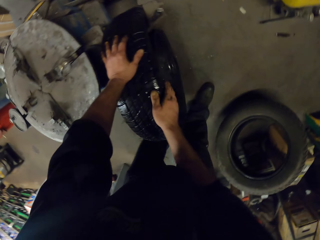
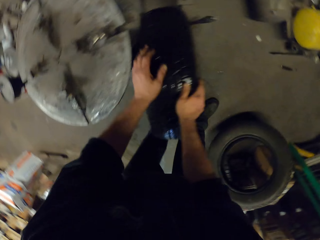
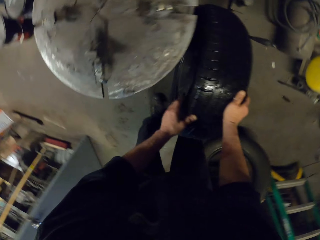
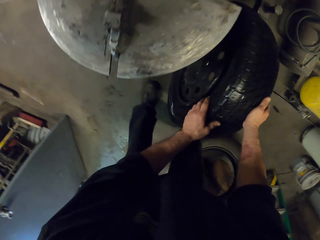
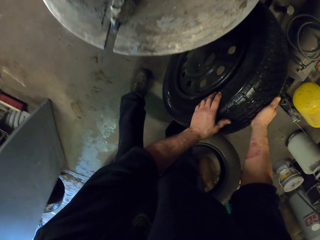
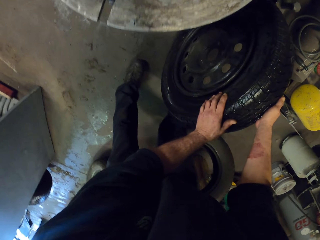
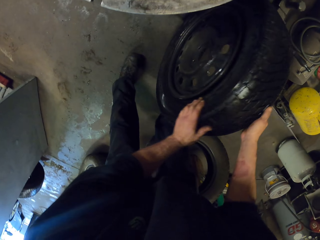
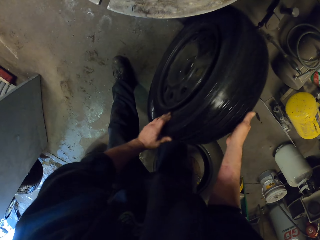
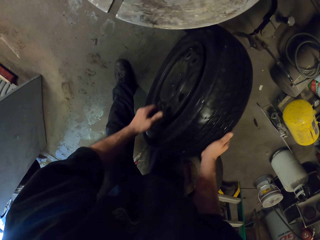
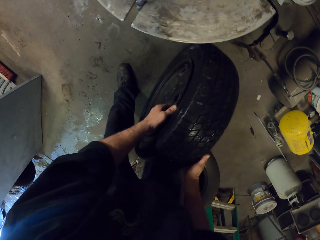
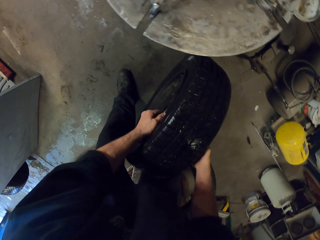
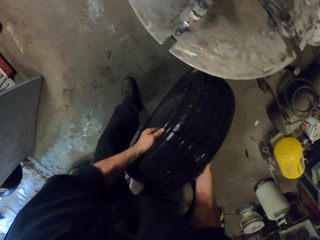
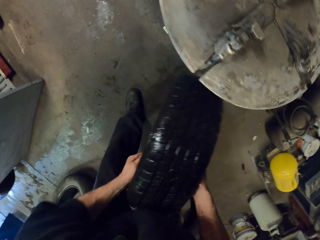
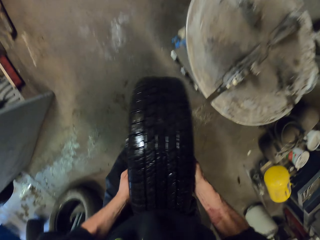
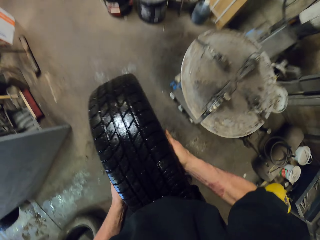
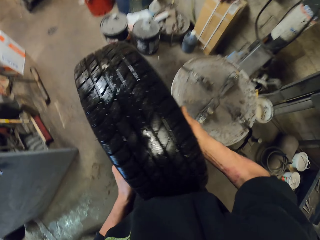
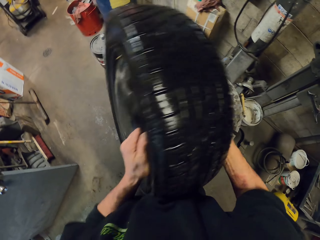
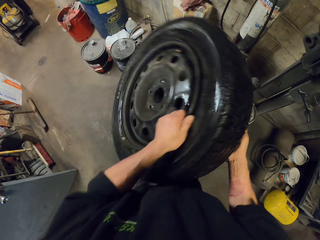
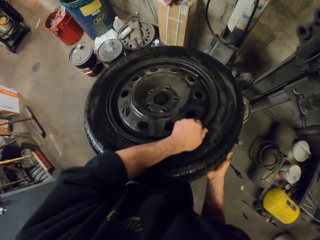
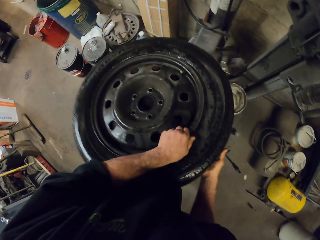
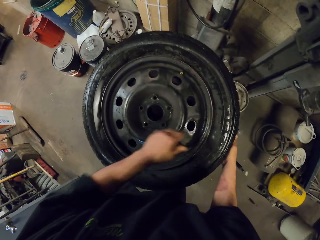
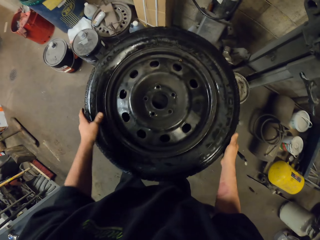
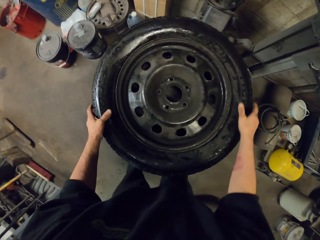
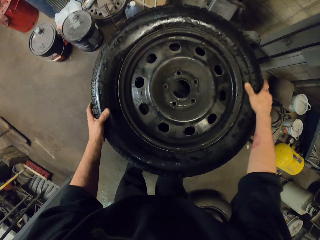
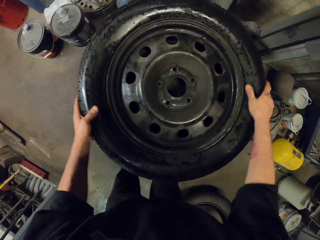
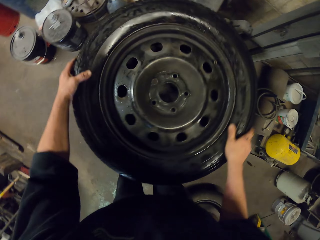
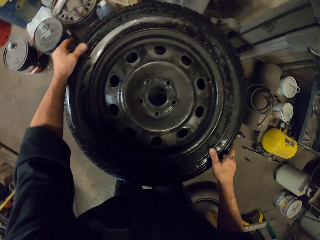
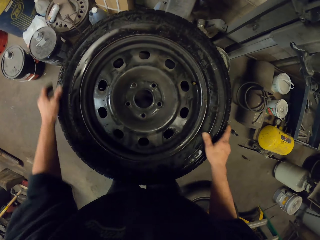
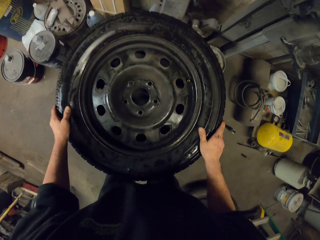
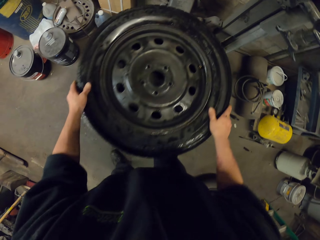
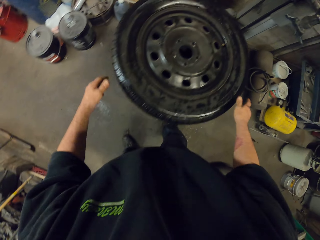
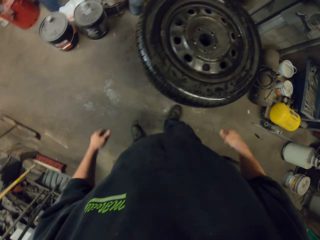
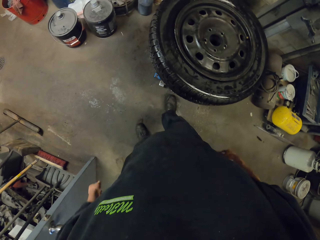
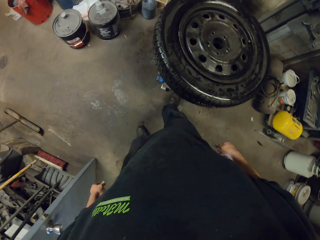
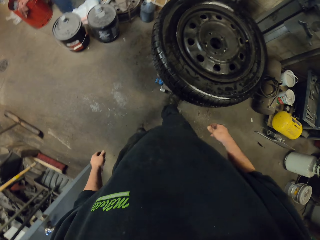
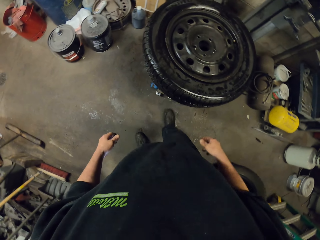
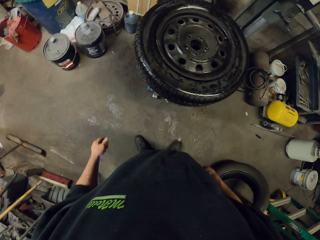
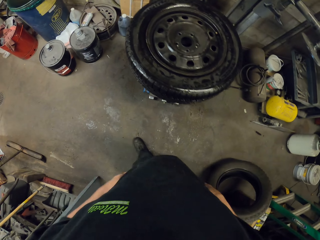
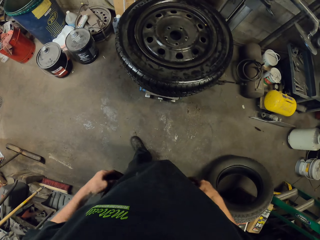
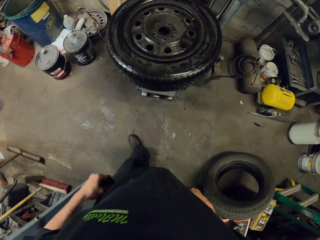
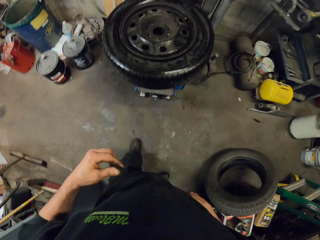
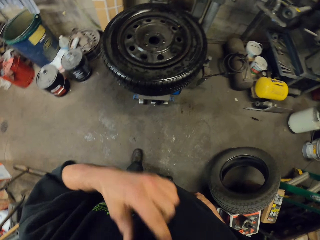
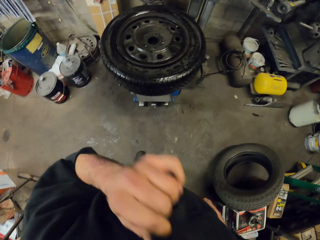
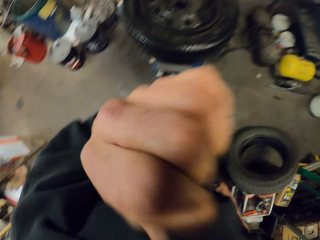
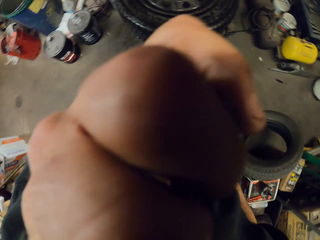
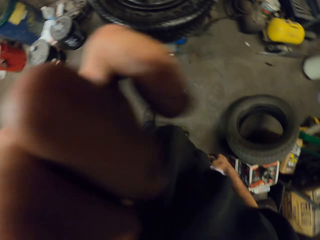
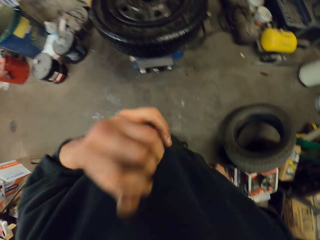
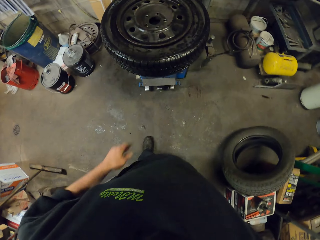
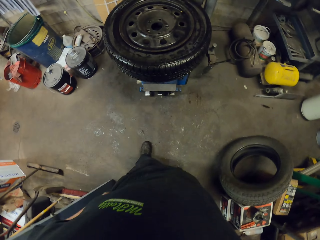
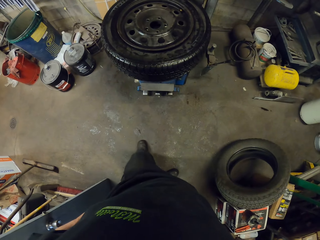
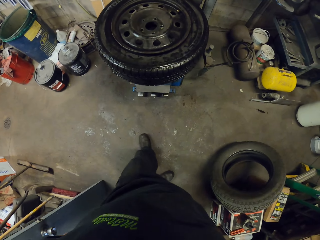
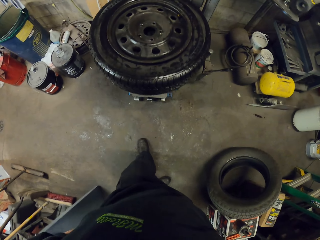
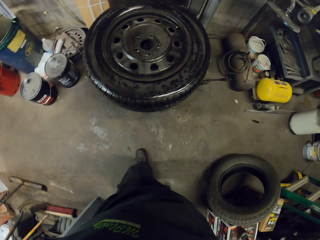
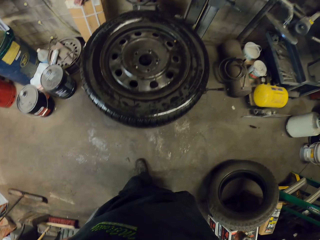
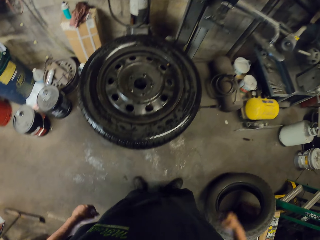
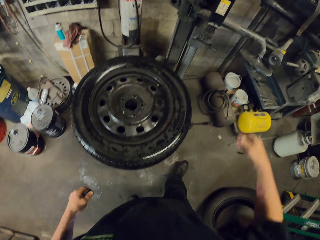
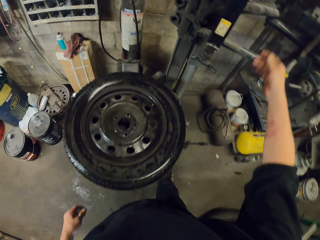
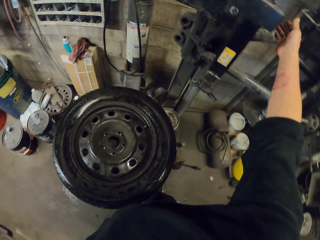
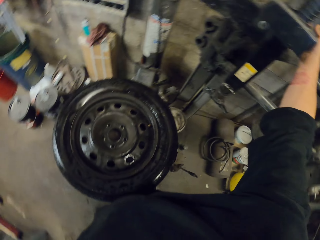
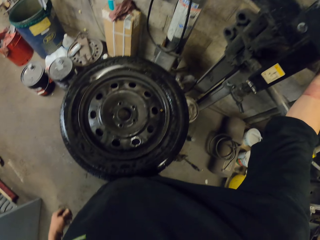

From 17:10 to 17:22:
The camera wearer removes a wheel on the wheel balancer machine. He picks up the wheel on the floor and carries the wheel. He puts the wheel on the stand, aligns the wheel on the stand and looks around. He wipes his face using a cloth. He looks around.

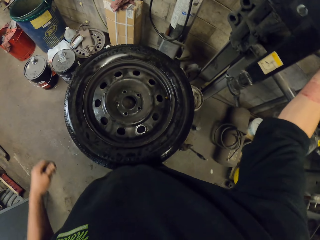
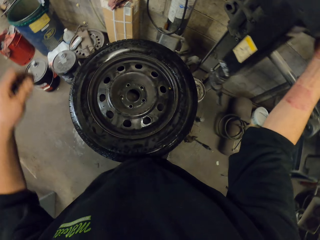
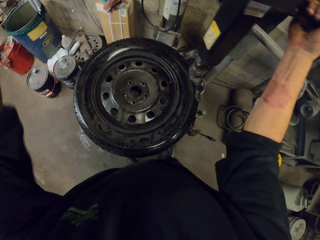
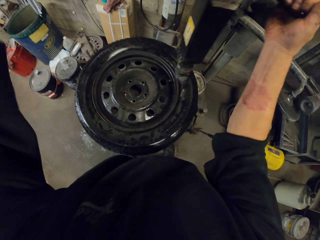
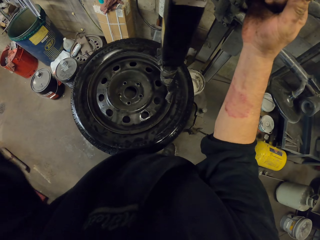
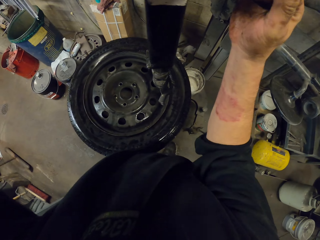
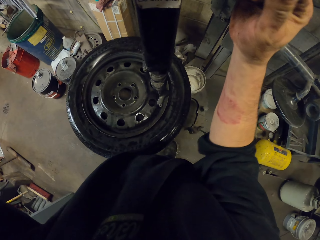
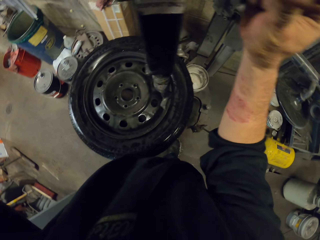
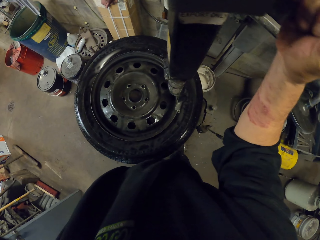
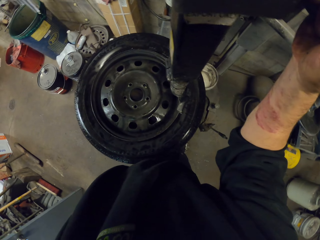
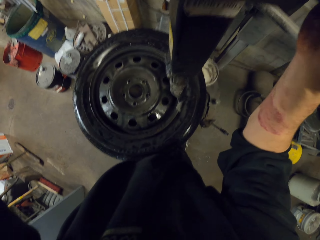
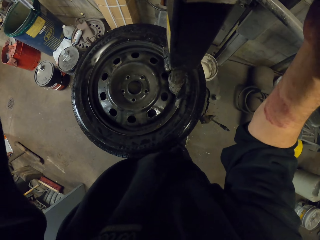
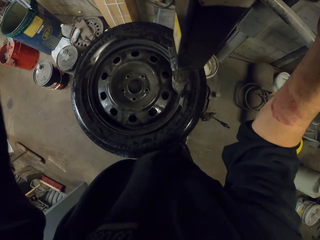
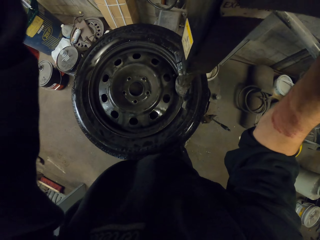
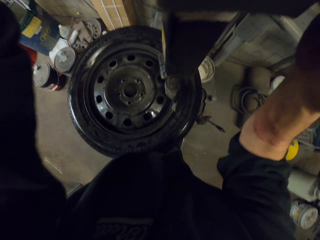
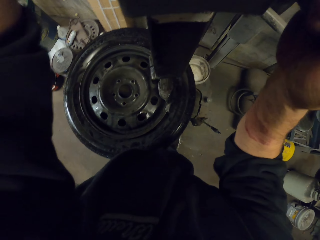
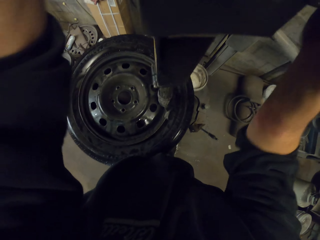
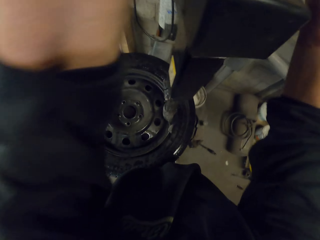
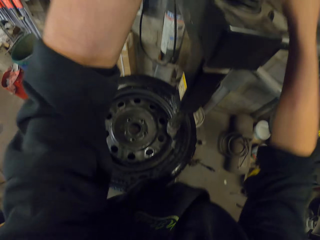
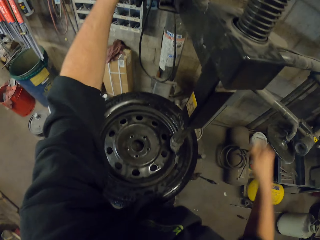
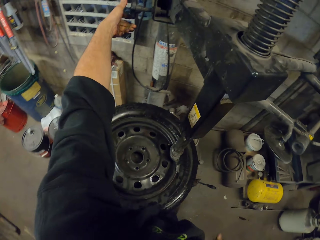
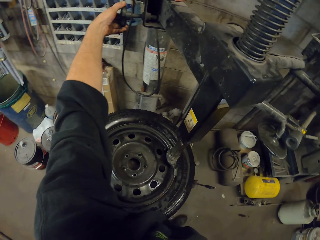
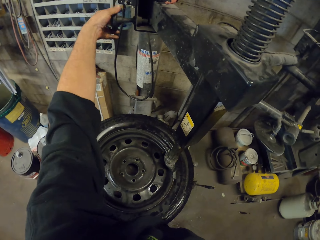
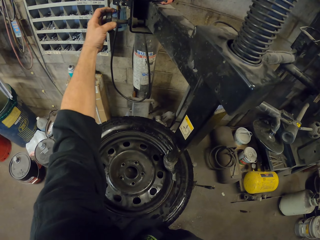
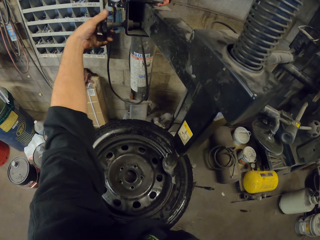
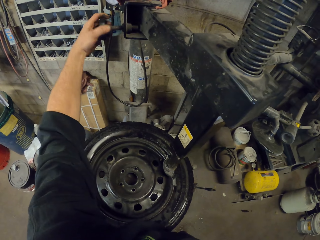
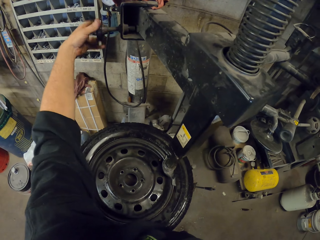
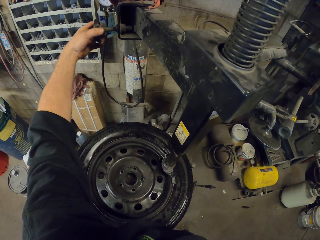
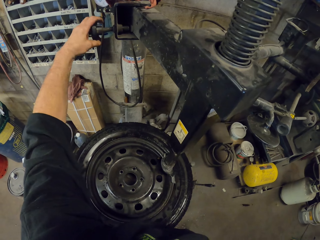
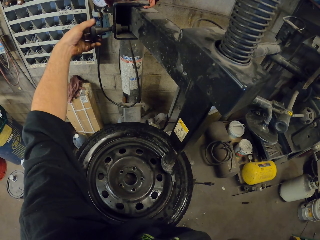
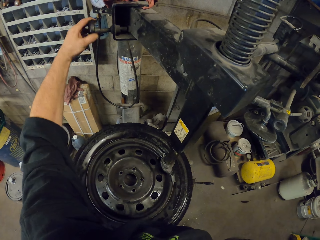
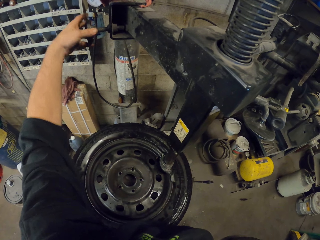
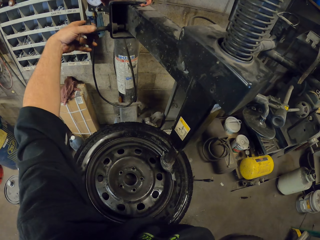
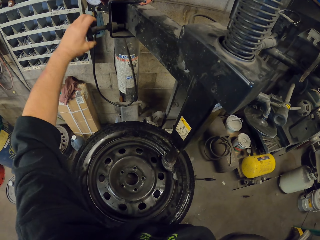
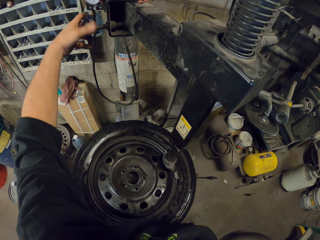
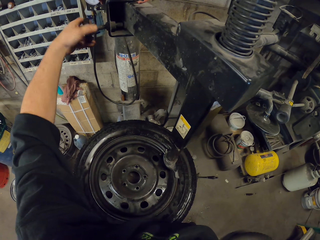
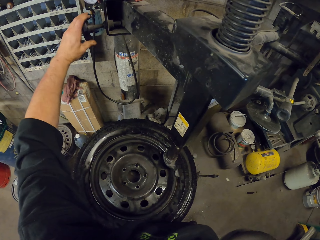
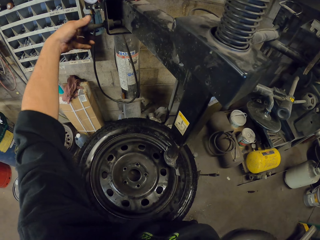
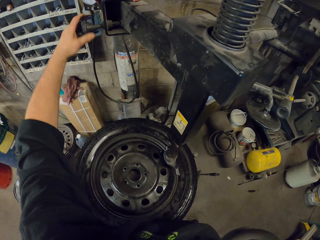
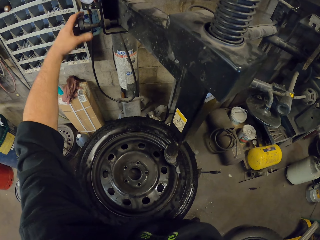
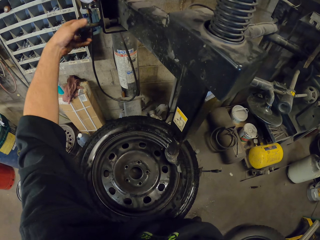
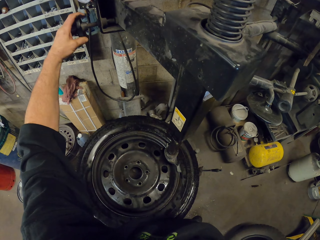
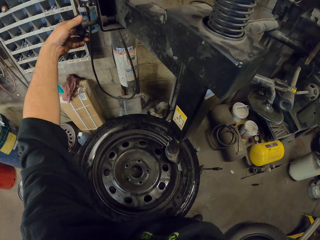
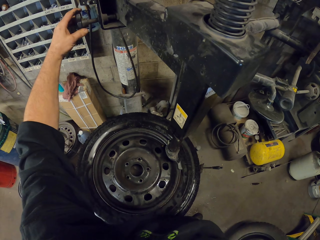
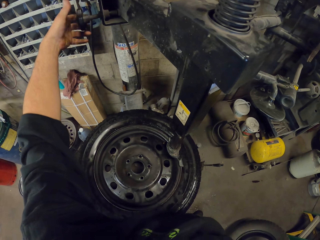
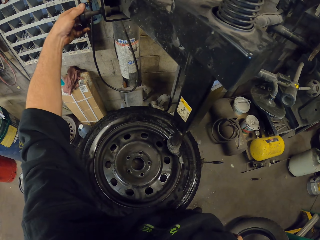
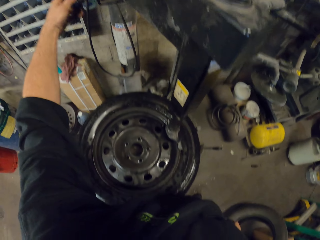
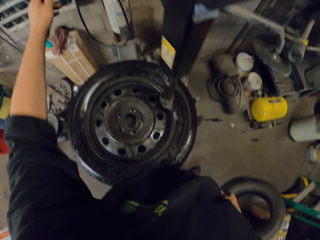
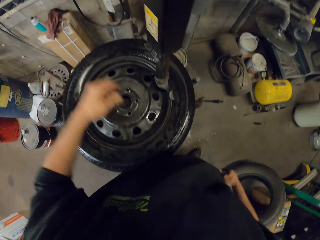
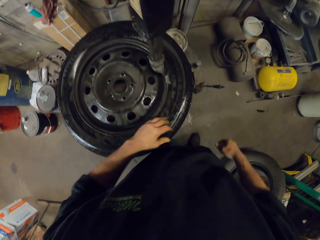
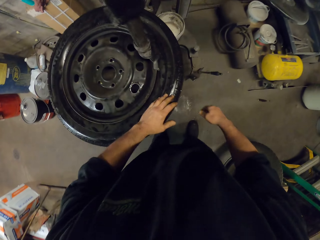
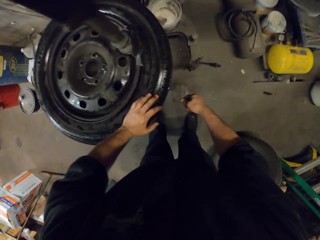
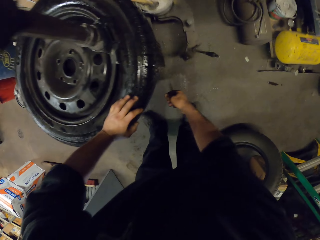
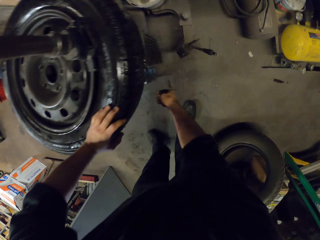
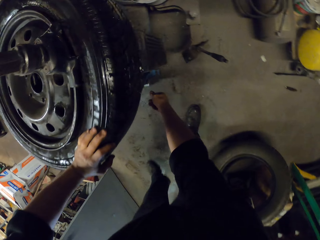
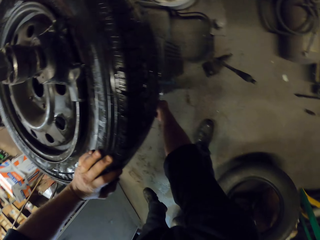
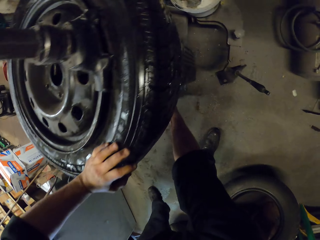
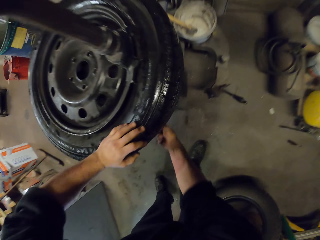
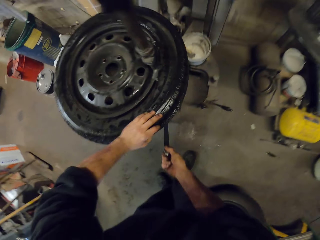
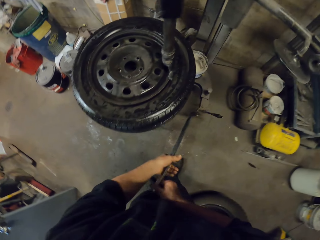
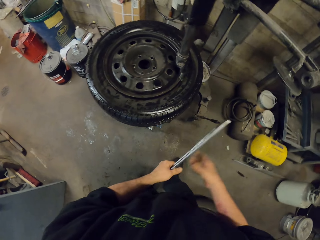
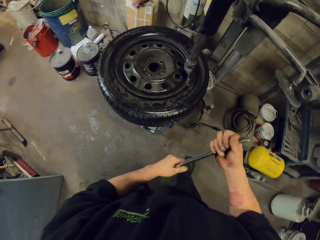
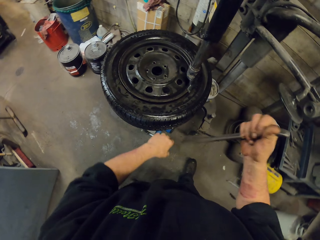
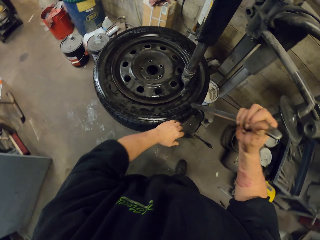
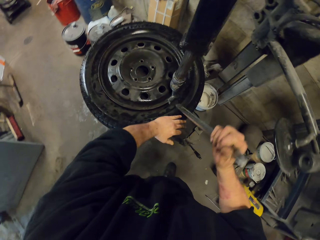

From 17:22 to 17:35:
The camera wearer picks a wheel balancer machine. They insert the wheel in the wheel balancer machine. They operate the tire changer machine. They open a pipe on the wheel balancer machine. They pick up a wrench or rim remover bar on the floor.
